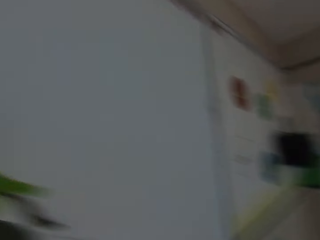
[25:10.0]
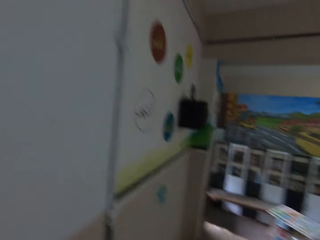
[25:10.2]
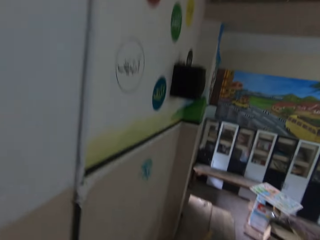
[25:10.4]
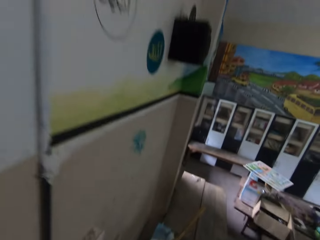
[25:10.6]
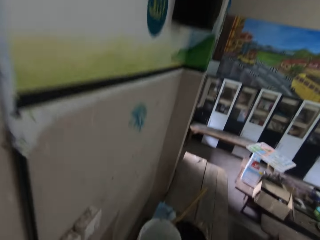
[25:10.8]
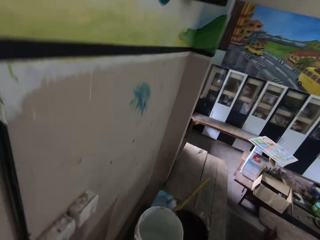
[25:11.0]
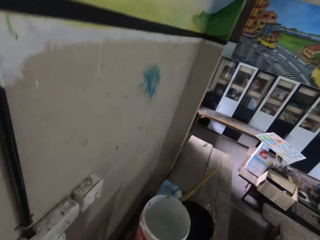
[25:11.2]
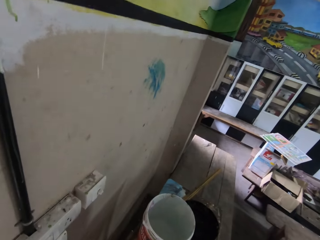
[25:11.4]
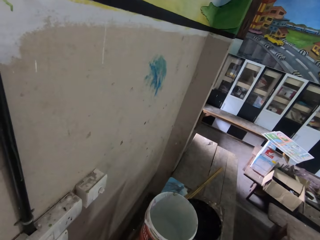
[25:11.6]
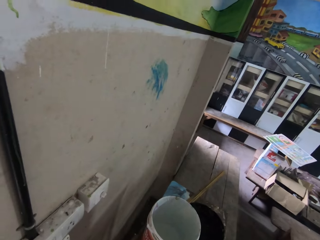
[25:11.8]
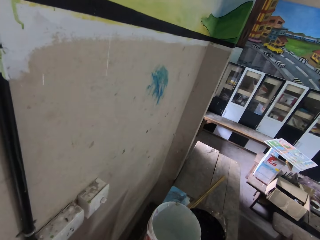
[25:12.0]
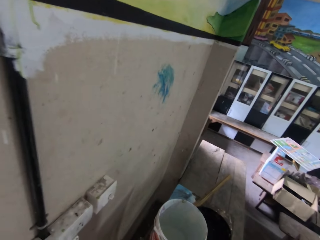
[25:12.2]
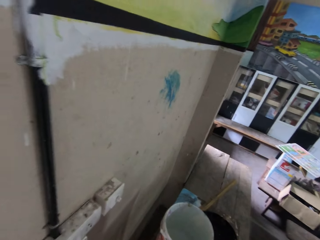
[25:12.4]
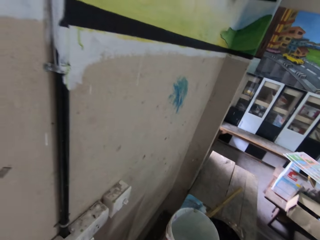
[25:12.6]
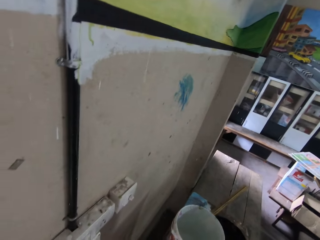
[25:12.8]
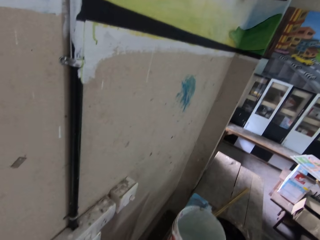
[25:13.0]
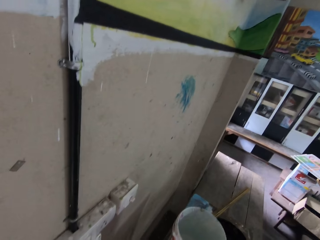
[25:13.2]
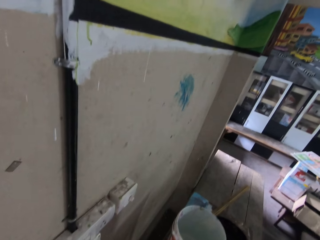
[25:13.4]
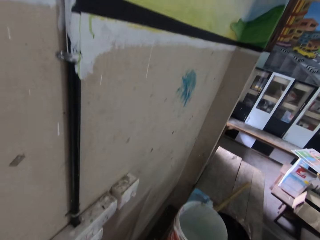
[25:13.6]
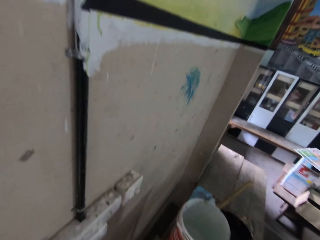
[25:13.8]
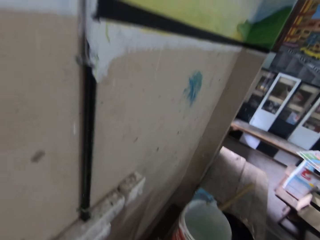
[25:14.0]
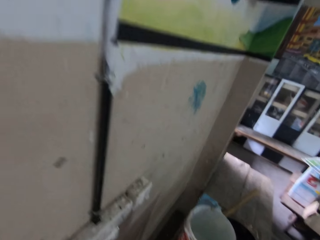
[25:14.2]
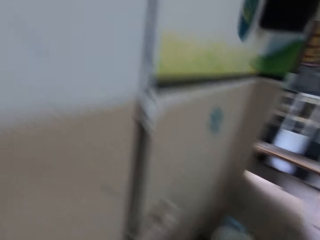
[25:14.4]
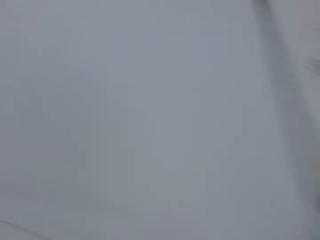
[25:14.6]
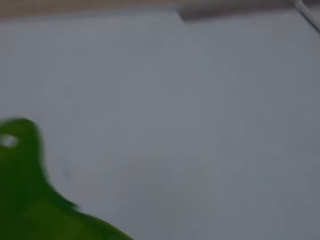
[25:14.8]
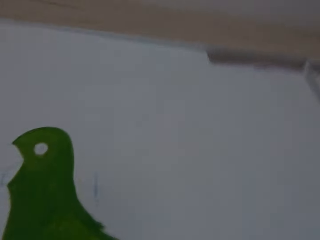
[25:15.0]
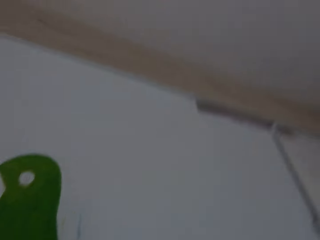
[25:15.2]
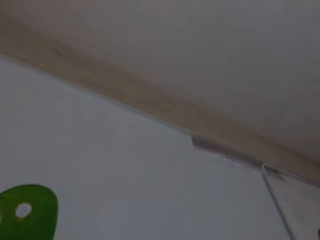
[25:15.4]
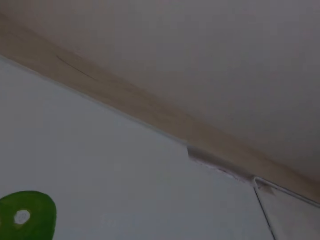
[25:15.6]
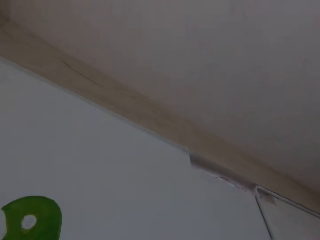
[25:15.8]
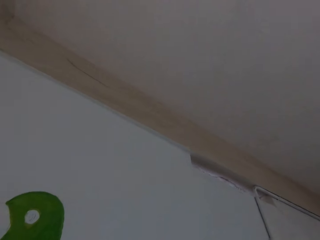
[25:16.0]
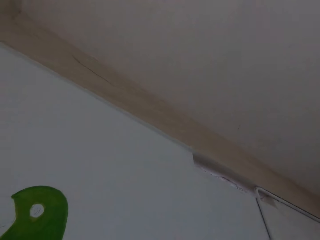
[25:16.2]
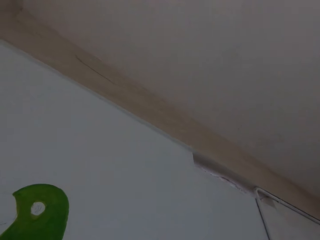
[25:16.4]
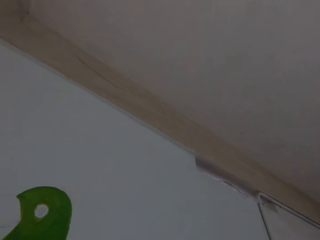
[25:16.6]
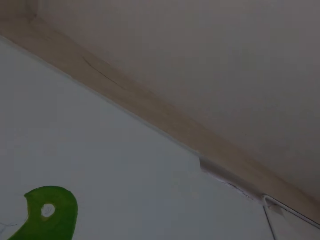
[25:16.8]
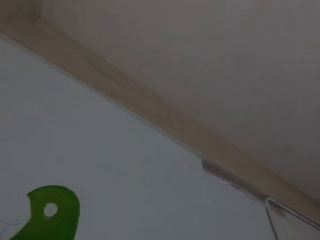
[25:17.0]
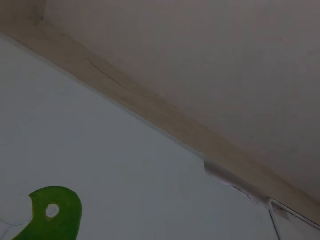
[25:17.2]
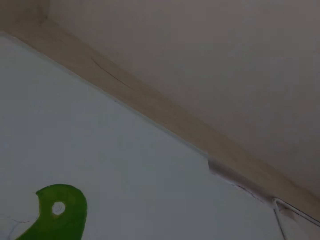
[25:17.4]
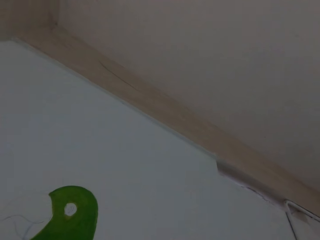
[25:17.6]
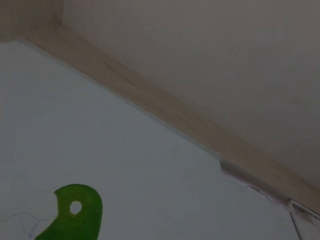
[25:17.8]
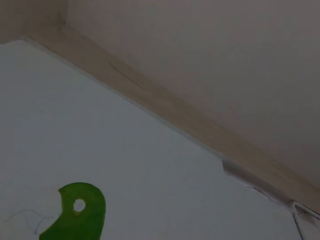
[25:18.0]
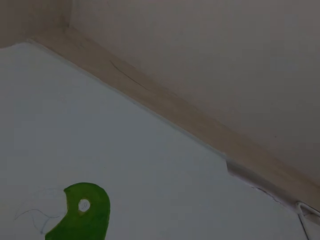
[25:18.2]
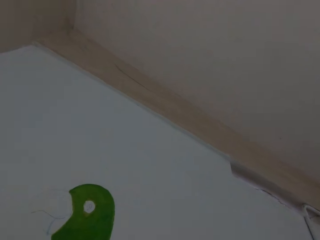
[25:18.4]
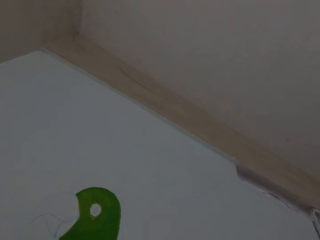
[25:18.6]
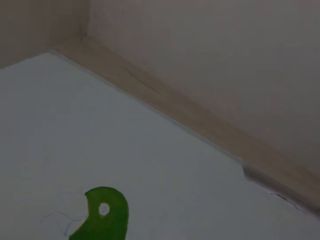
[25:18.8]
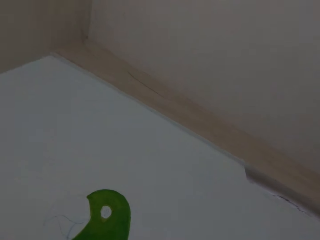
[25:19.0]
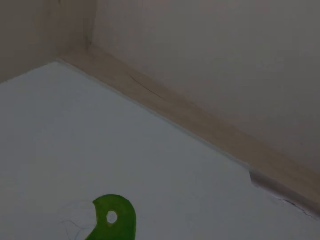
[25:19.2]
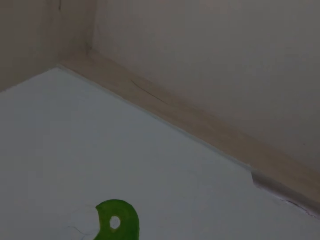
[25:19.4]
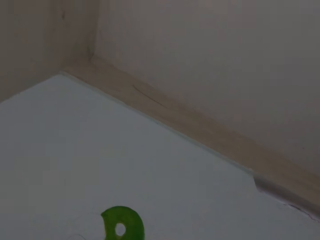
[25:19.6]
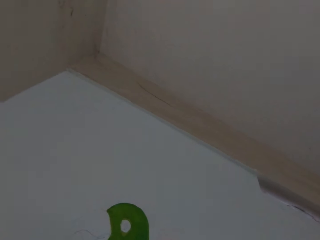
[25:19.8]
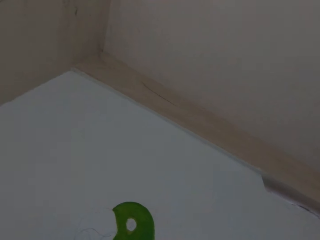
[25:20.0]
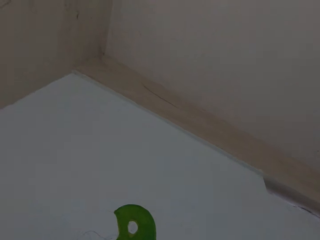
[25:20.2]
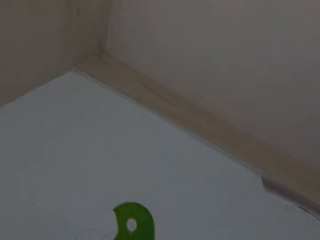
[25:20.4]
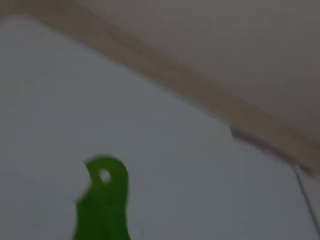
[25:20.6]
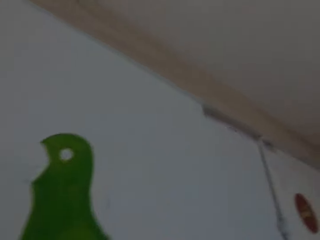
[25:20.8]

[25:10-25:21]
The camera wearer dips the paint brush inside the paint. They paint the art on the wall.

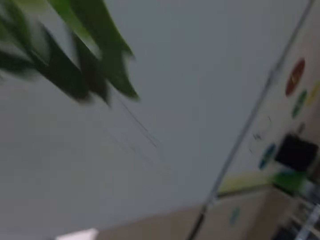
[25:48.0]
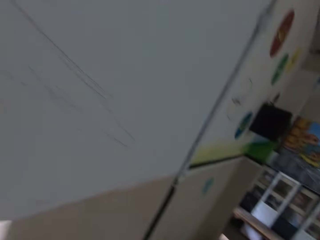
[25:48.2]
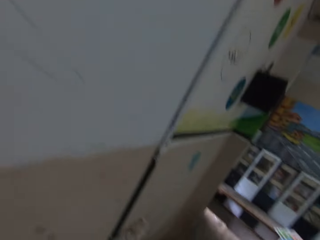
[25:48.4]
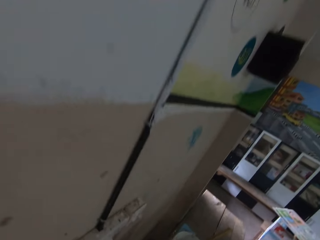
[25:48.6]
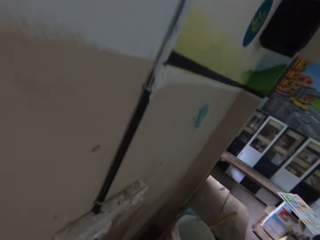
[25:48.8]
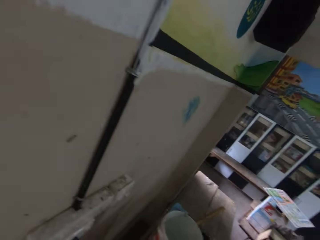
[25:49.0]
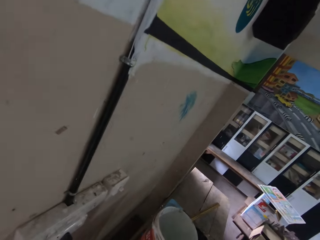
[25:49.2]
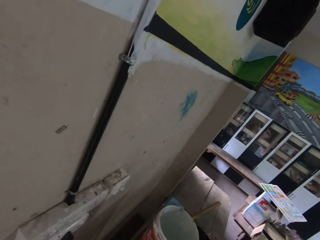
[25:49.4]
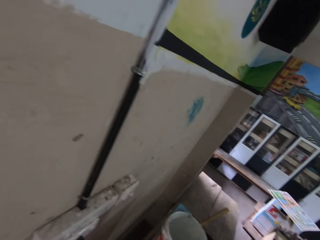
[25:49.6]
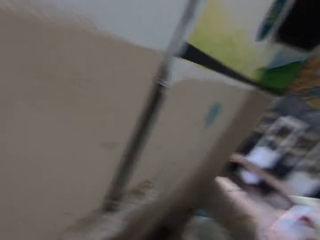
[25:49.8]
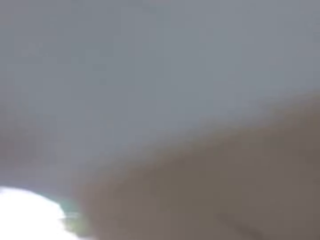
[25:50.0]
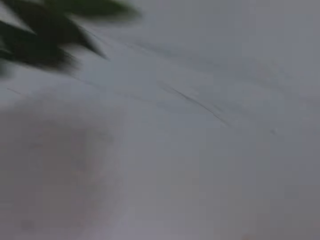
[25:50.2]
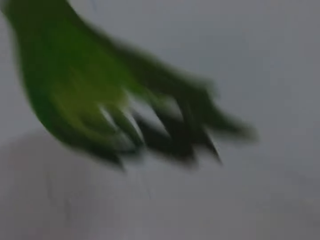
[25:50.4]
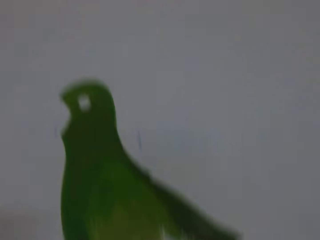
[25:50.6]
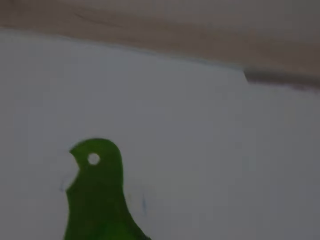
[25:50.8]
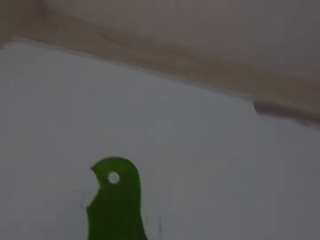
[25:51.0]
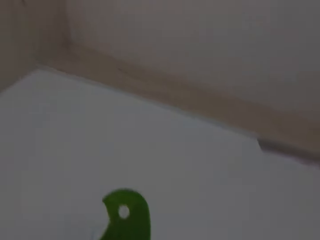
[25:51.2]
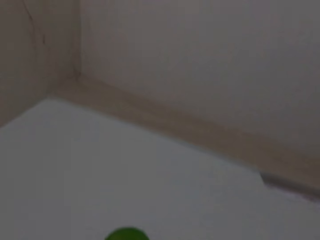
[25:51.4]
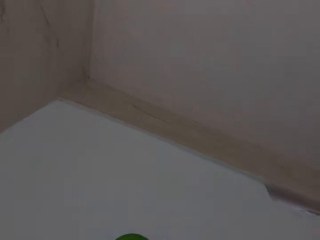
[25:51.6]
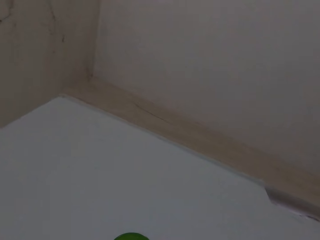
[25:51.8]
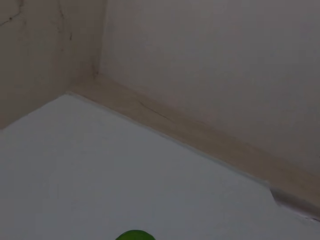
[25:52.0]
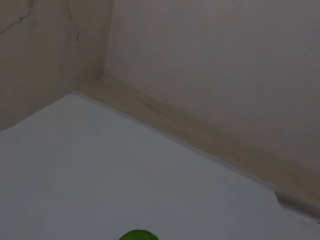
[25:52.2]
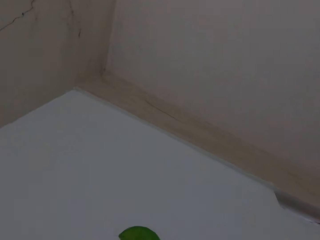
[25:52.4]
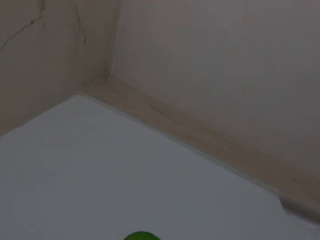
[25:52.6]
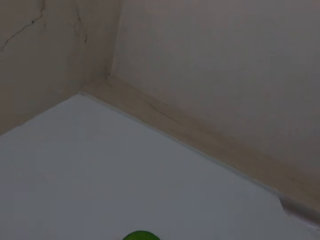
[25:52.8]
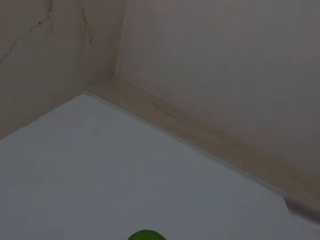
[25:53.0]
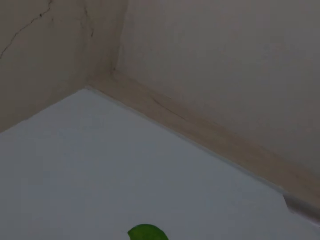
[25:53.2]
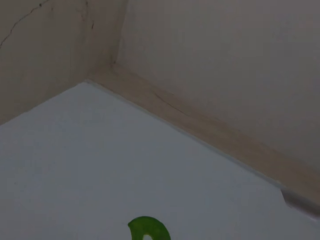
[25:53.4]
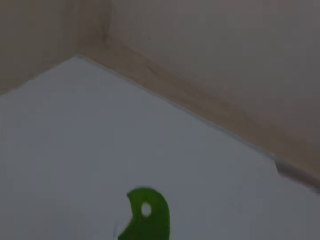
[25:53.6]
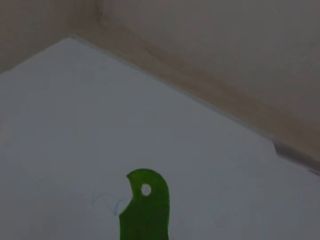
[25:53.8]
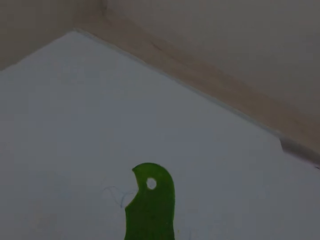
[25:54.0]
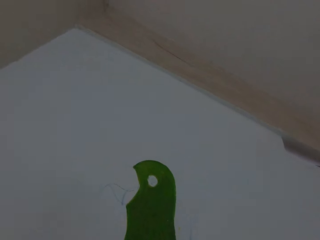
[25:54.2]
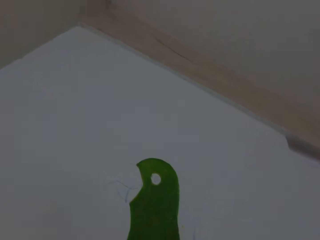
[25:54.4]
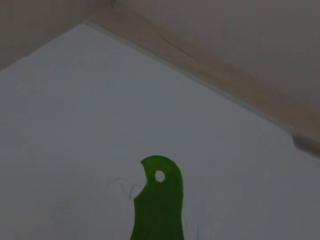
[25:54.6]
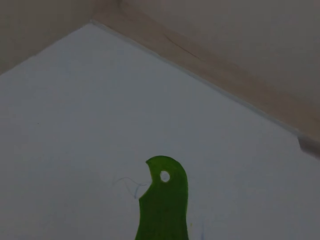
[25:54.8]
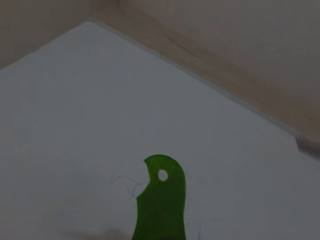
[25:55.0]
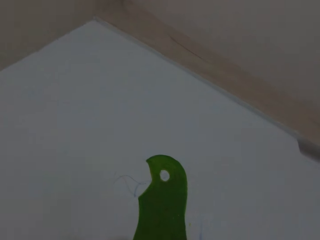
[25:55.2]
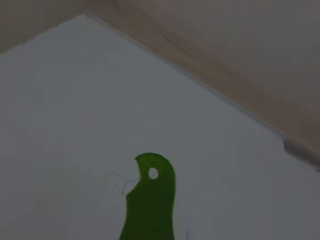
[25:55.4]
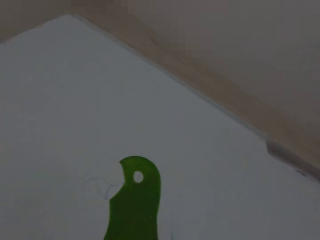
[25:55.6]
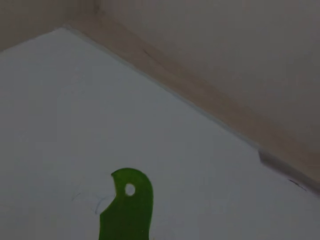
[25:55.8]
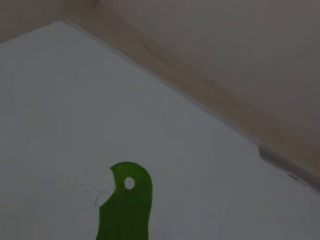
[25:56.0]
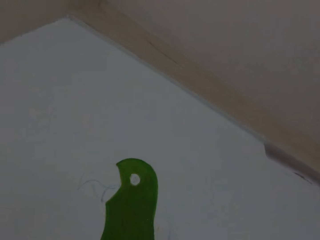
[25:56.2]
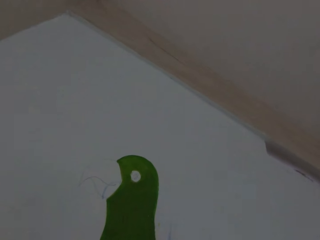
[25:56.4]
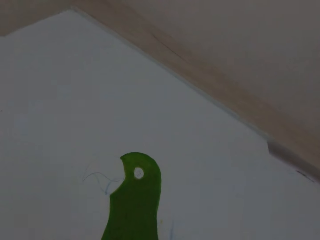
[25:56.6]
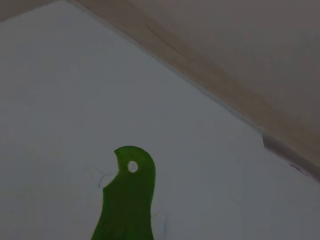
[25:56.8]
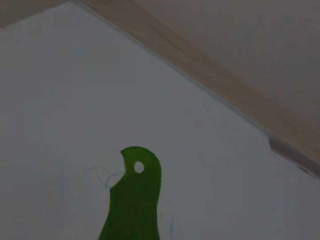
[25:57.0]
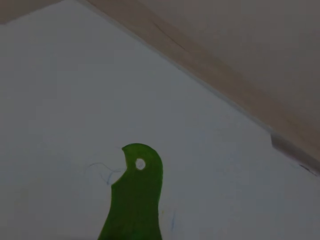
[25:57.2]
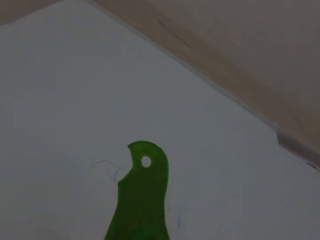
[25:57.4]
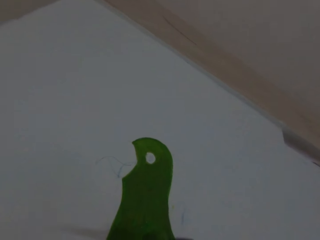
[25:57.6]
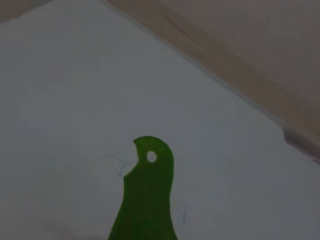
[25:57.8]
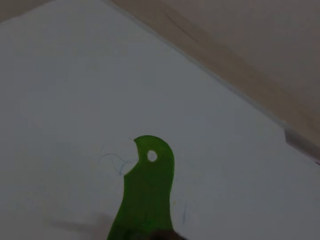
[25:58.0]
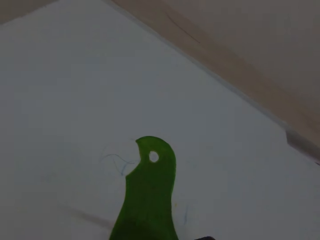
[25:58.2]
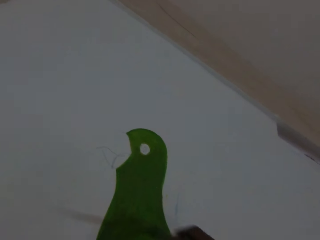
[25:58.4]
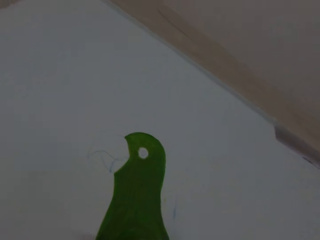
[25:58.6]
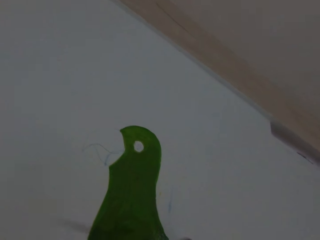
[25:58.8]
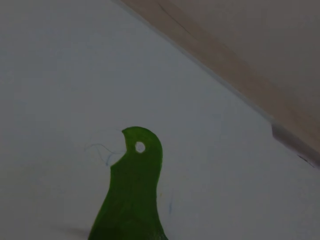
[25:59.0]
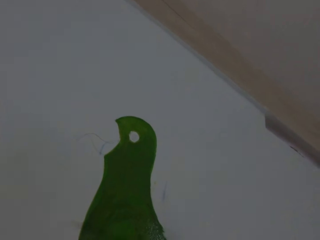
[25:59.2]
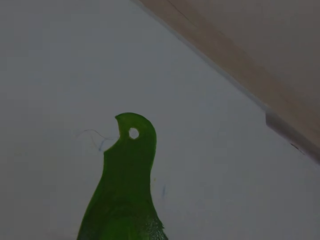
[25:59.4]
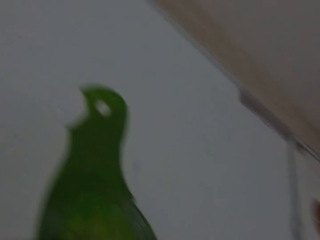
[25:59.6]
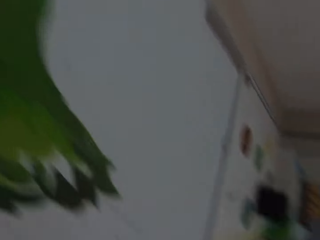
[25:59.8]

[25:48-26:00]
The camera wearer dips the paint brush inside the paint. They paint the art on the wall.
